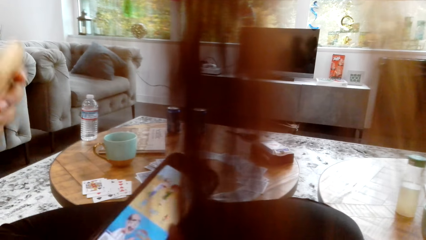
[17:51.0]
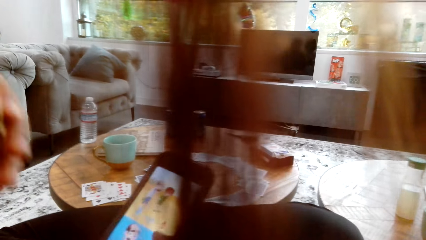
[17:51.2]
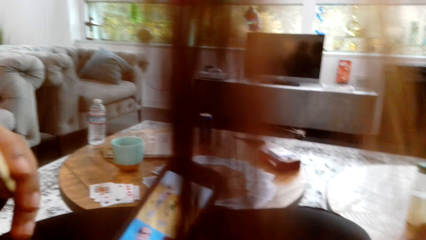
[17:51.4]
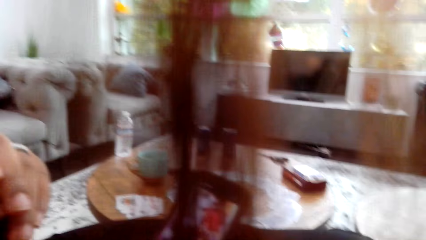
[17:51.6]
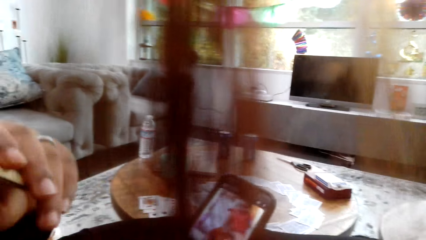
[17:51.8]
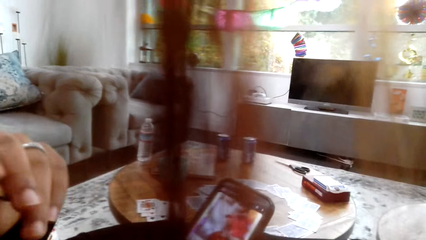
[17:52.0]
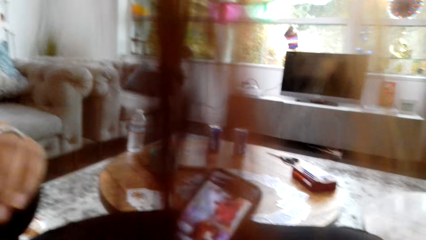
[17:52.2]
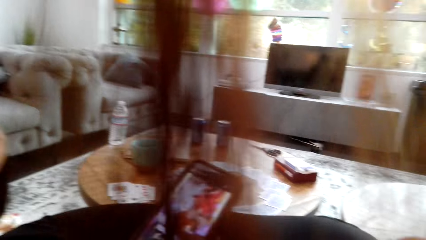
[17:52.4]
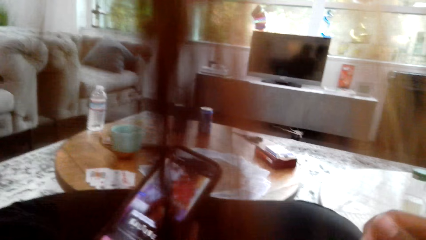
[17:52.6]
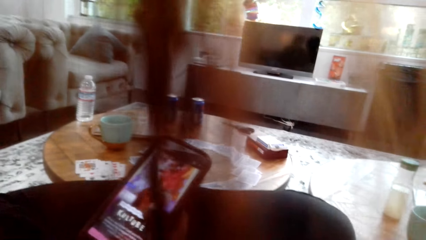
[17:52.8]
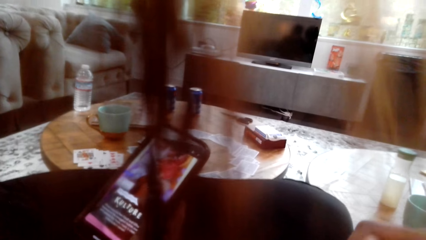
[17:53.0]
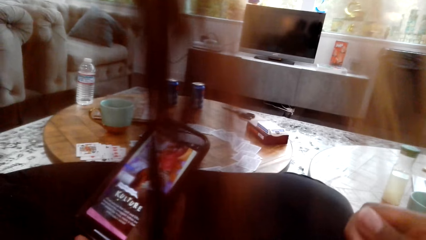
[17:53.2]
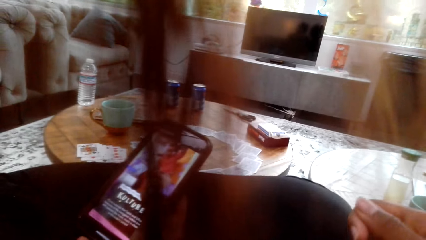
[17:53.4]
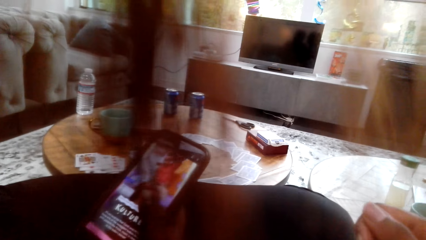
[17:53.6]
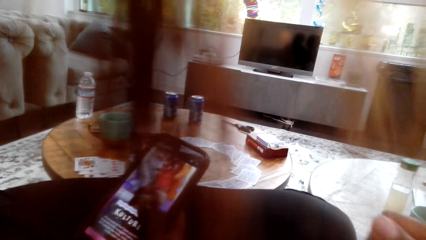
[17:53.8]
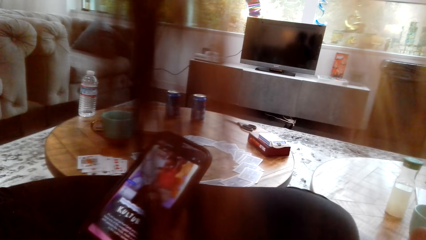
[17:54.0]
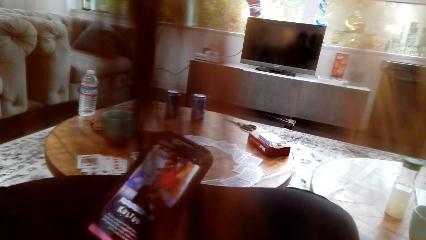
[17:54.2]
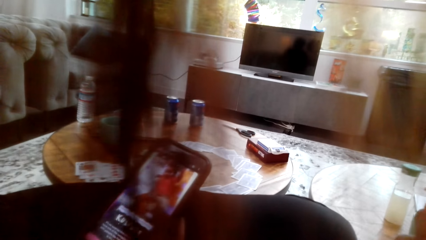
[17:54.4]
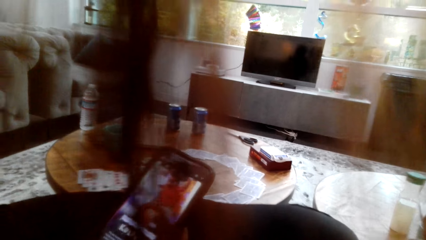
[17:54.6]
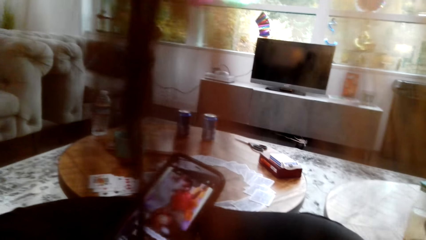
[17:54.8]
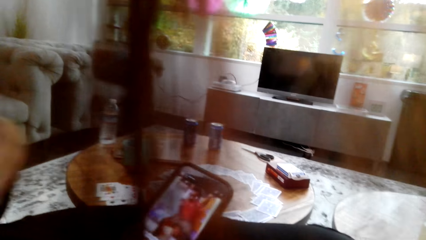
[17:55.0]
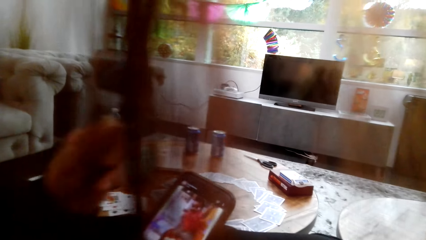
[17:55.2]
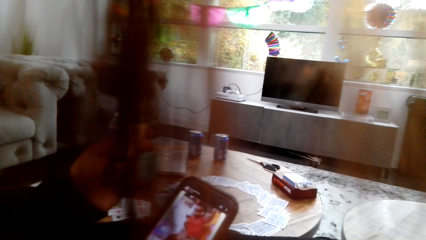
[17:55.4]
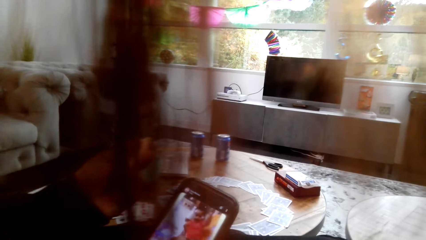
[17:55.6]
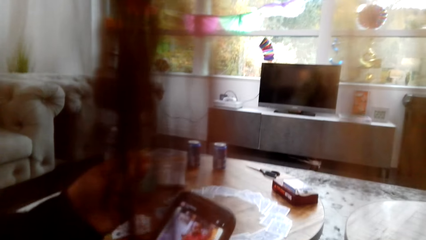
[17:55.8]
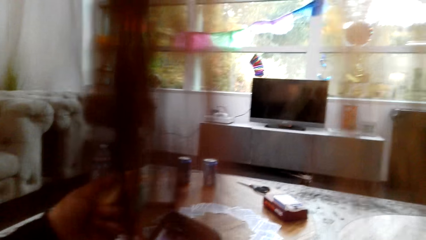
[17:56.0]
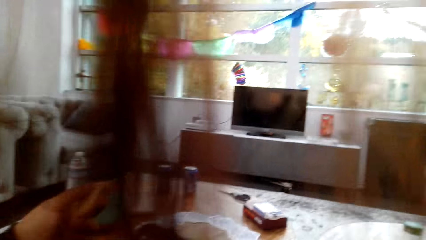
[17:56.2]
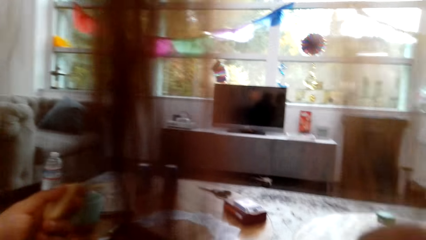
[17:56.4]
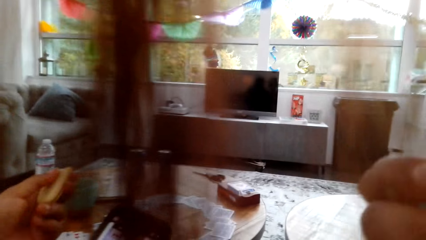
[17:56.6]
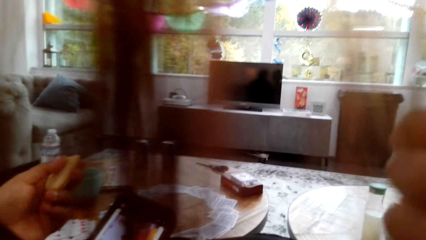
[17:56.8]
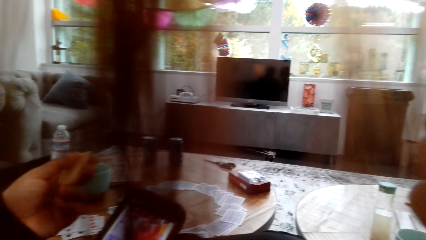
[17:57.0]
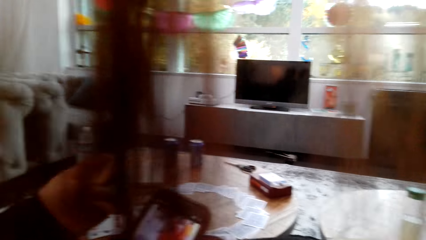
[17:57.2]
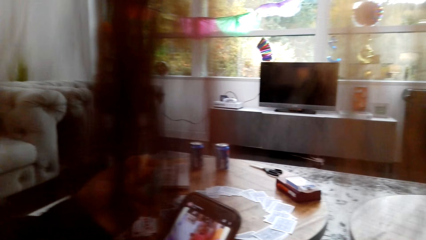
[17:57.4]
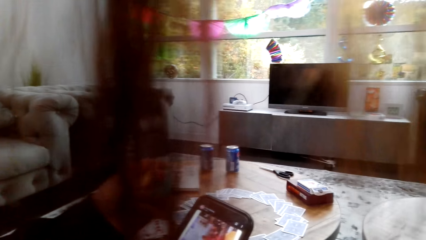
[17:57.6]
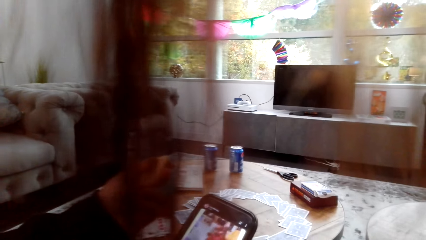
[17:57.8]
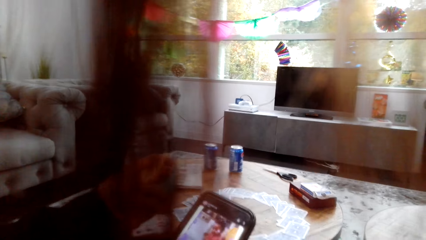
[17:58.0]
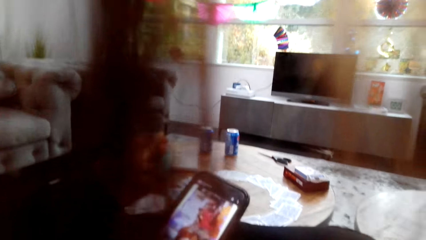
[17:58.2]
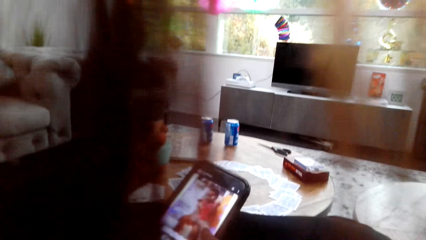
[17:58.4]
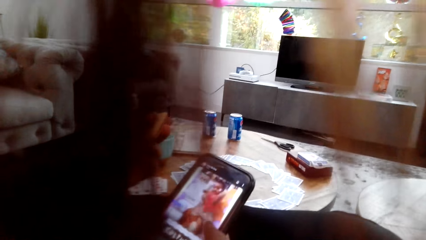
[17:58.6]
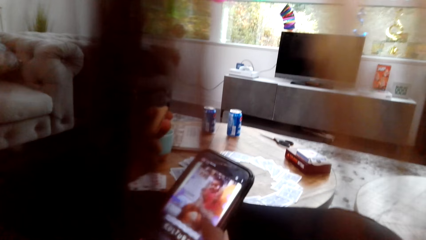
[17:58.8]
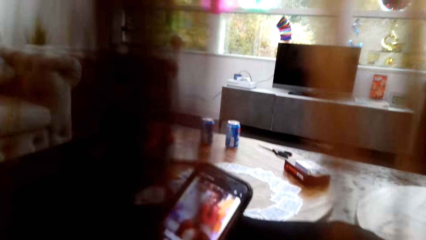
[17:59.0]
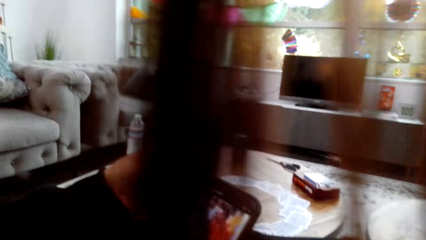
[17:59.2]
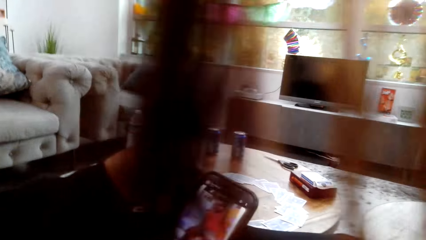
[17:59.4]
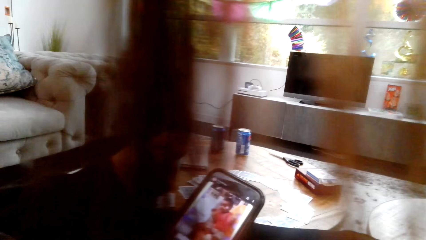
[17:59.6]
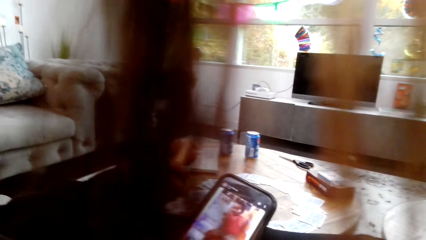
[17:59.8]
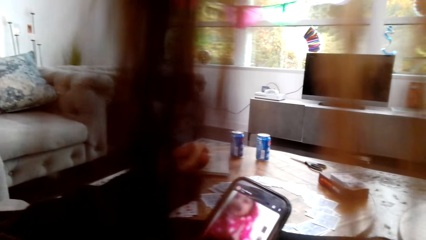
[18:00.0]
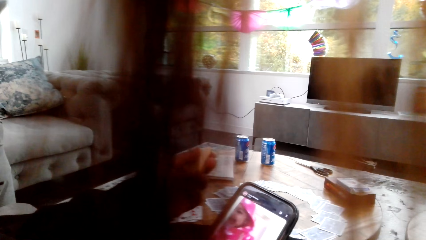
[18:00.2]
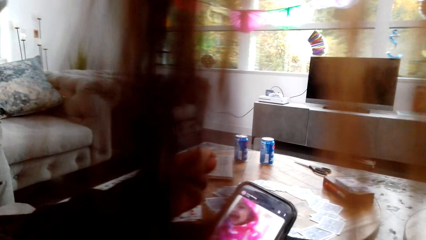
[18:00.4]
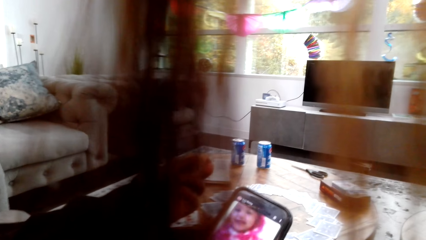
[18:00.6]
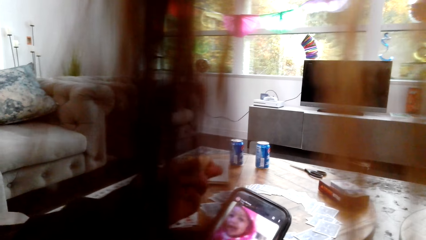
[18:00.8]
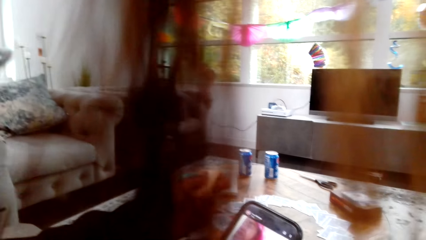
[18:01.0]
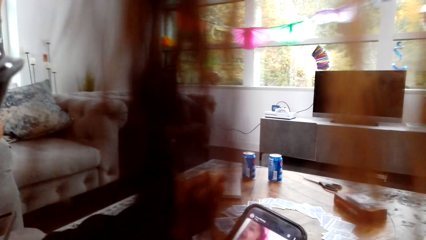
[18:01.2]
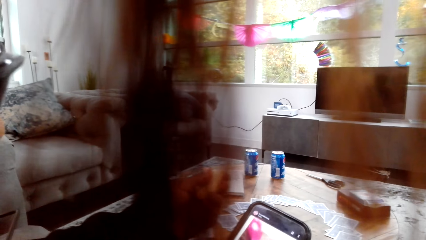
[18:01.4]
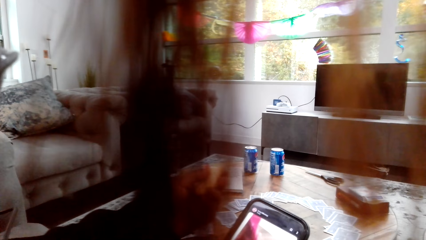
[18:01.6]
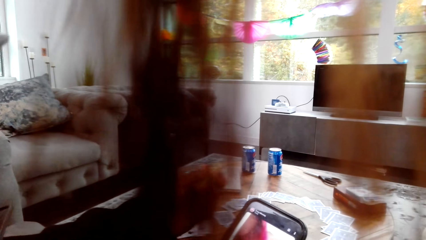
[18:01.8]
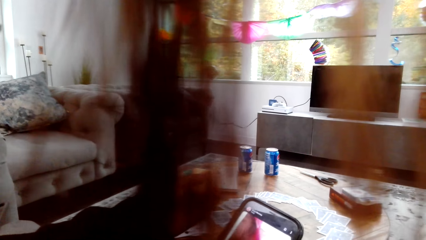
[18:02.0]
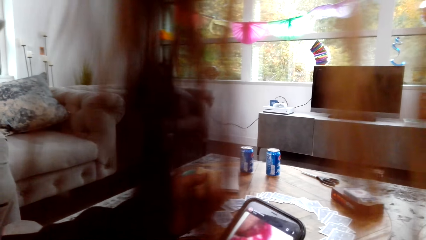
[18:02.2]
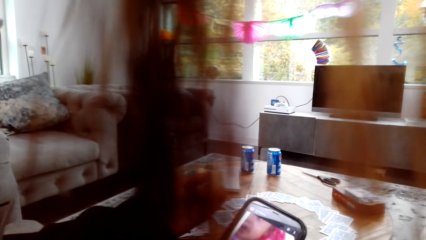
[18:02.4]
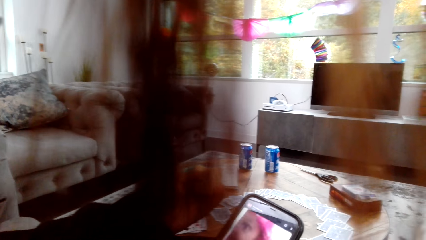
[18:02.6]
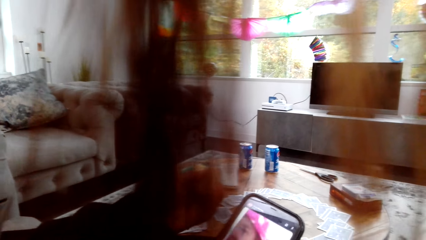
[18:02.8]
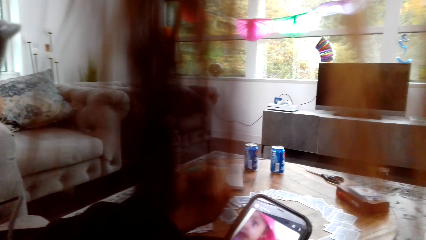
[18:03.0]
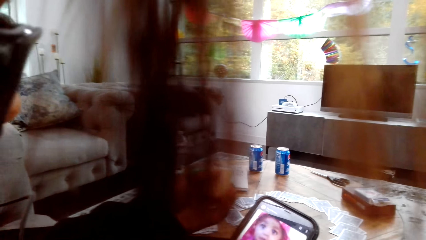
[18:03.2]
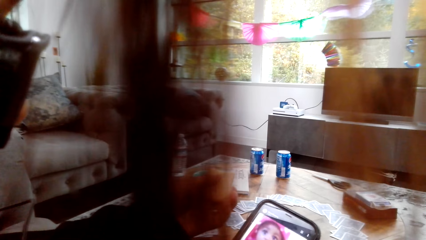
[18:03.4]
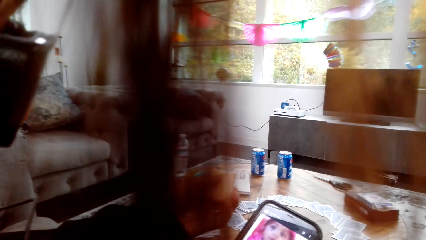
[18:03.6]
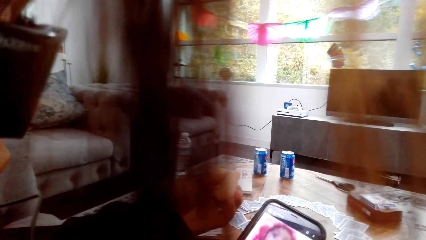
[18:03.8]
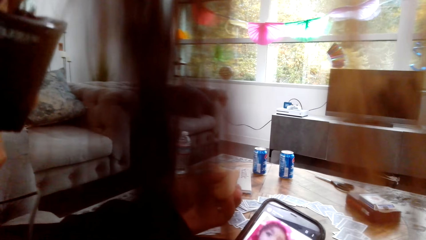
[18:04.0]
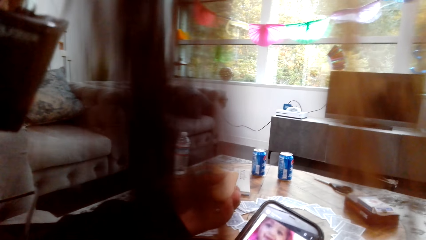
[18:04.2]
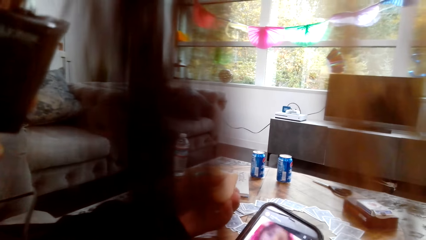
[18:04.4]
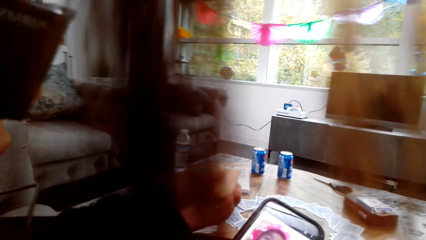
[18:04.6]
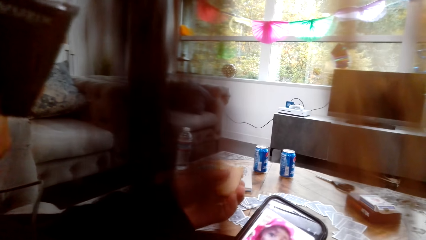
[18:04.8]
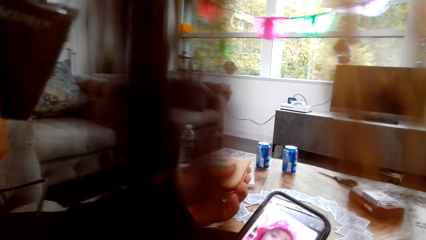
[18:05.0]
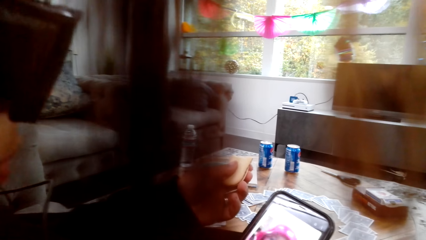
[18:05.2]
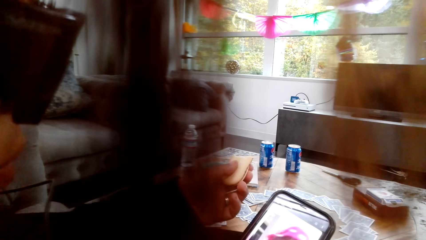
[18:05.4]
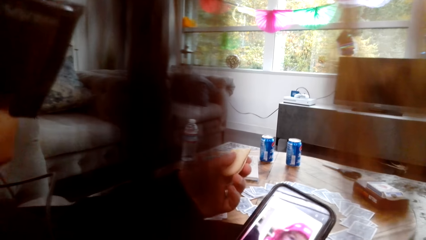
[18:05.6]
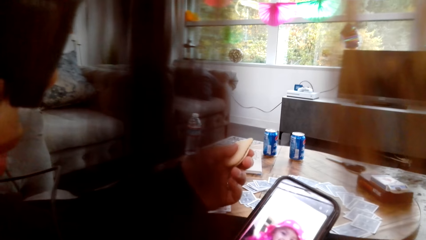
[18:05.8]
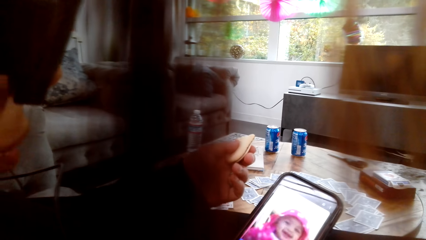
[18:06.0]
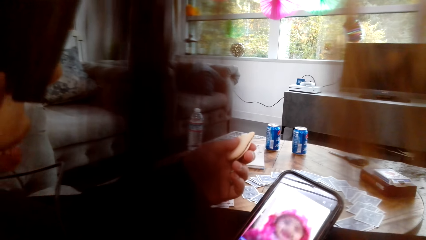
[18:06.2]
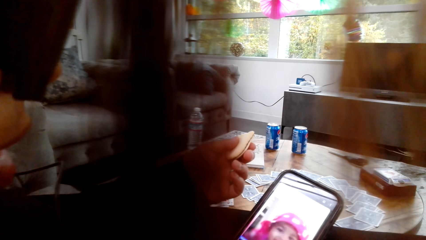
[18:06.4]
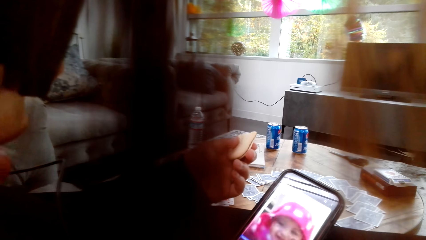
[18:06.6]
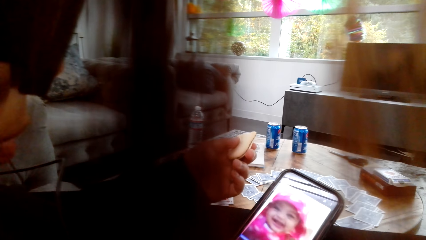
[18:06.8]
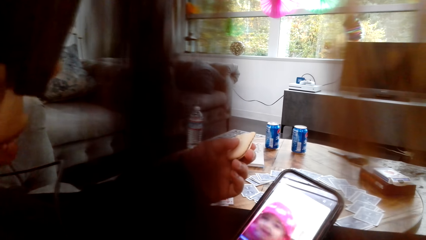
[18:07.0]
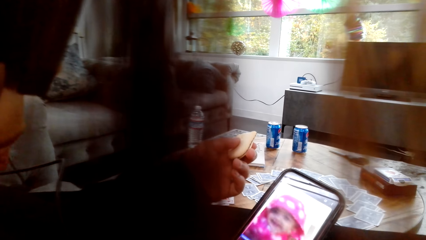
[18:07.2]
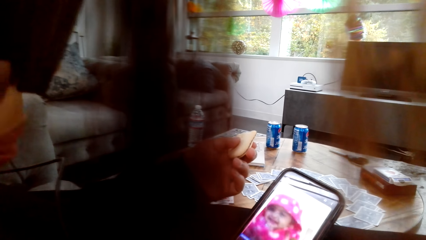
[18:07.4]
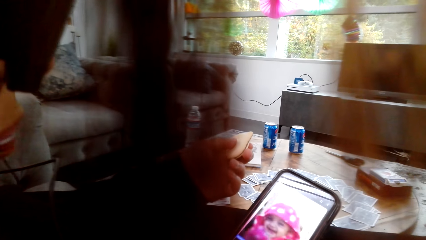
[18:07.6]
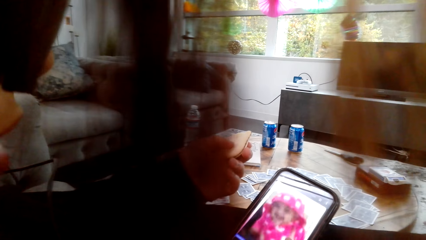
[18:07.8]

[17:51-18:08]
A woman eats the snack and operates a phone with her hands. The camera wearer looks around a room. The woman operates the phone with her hands.
